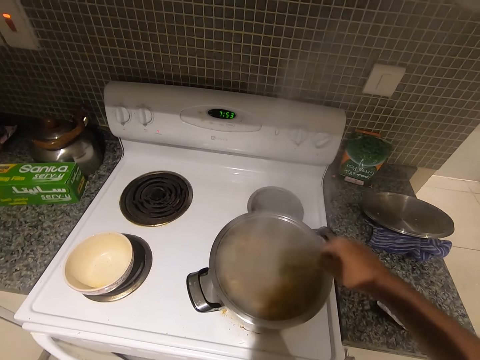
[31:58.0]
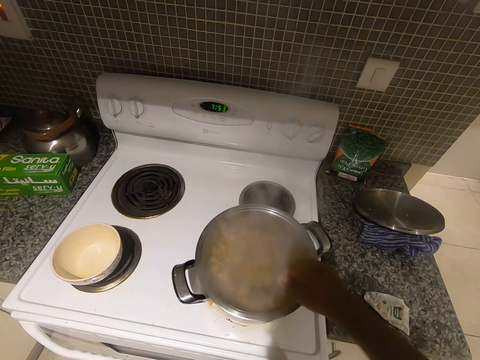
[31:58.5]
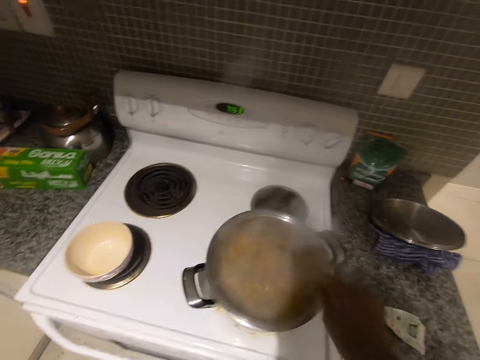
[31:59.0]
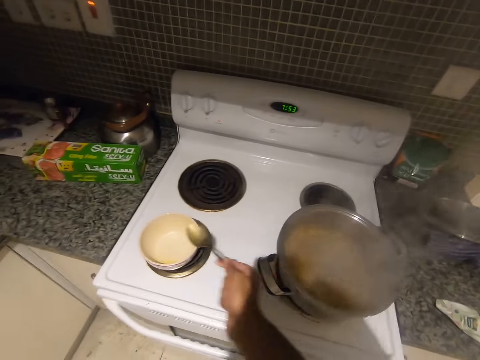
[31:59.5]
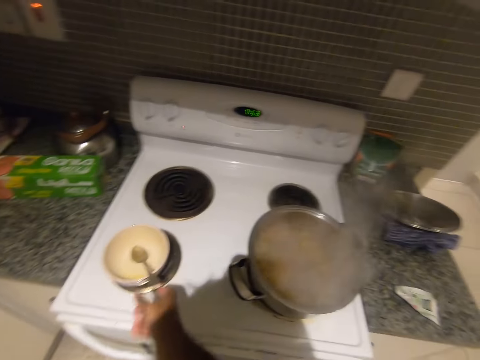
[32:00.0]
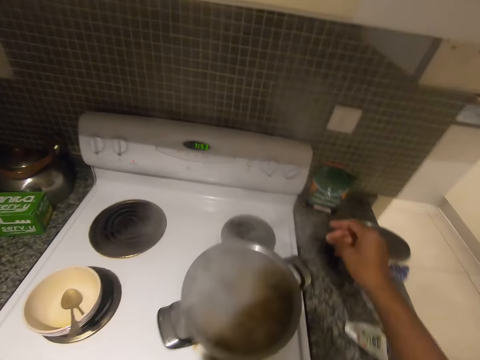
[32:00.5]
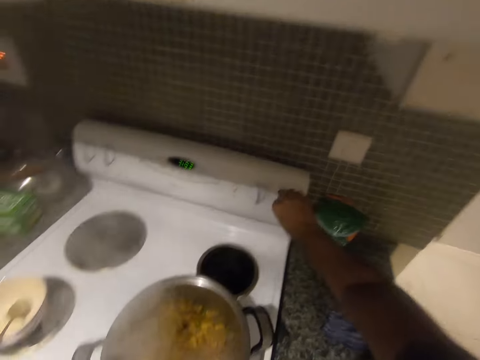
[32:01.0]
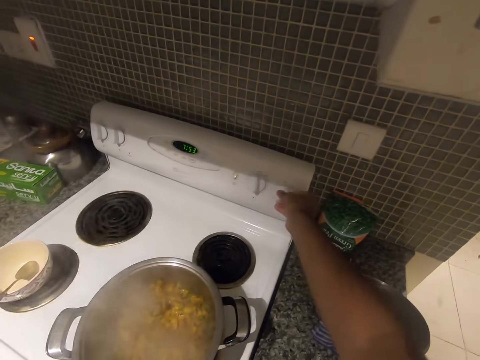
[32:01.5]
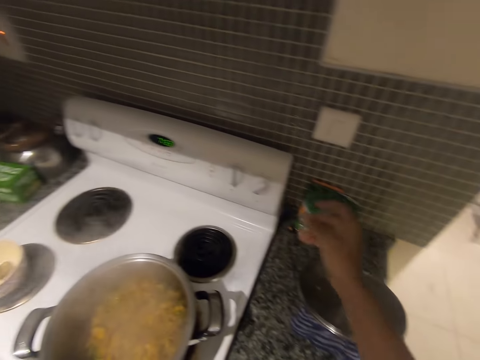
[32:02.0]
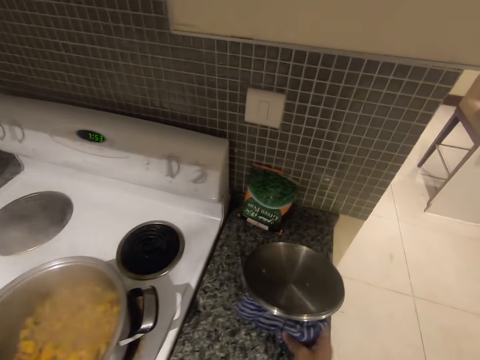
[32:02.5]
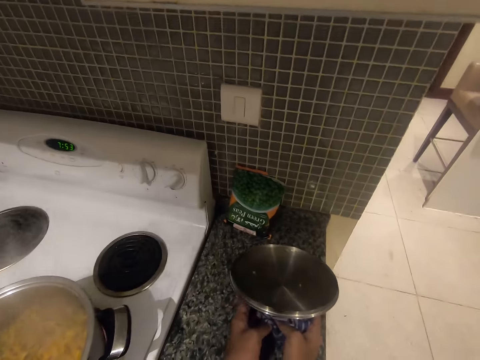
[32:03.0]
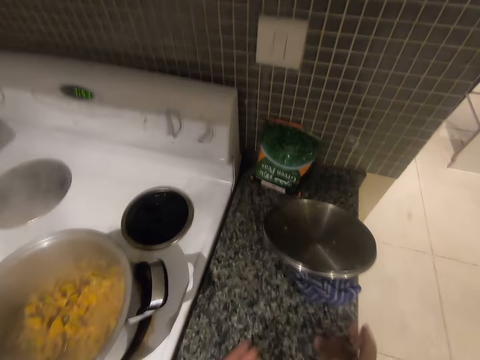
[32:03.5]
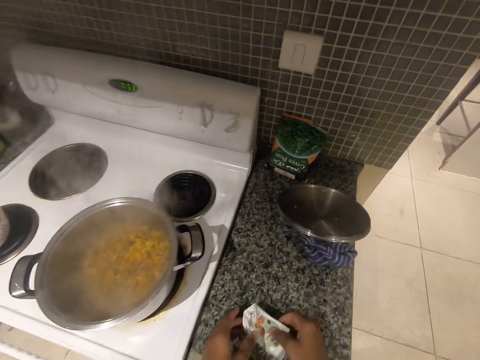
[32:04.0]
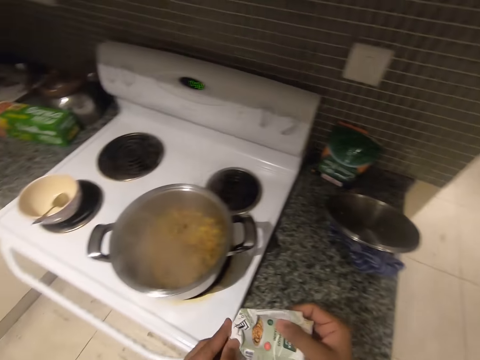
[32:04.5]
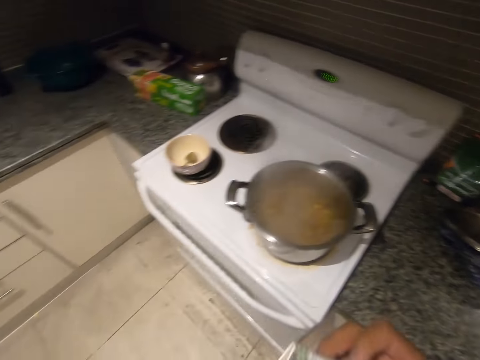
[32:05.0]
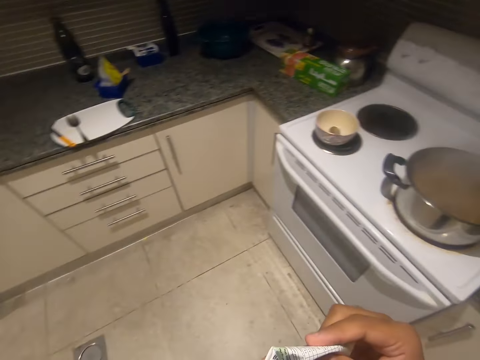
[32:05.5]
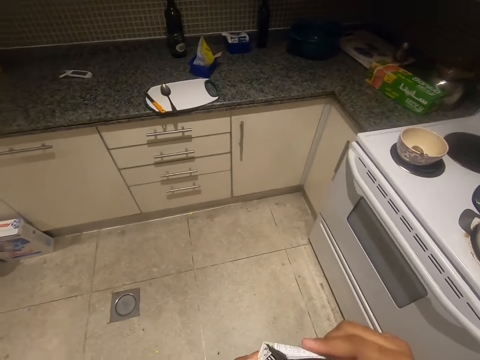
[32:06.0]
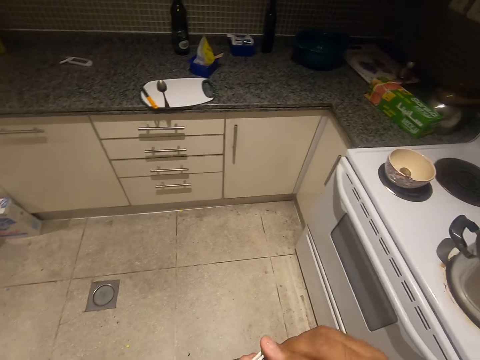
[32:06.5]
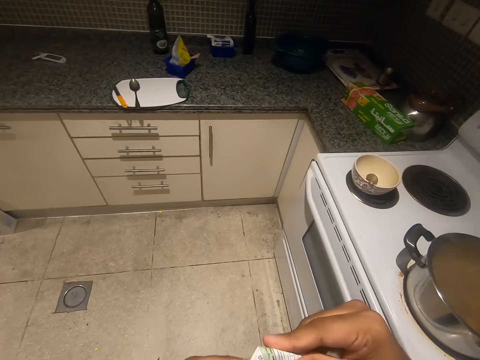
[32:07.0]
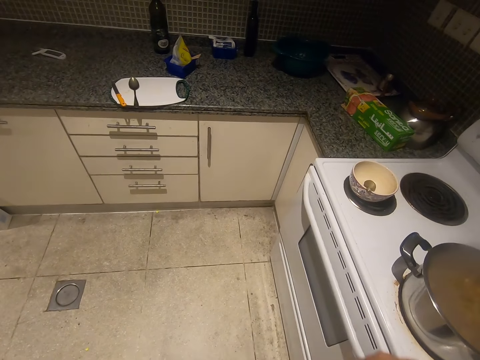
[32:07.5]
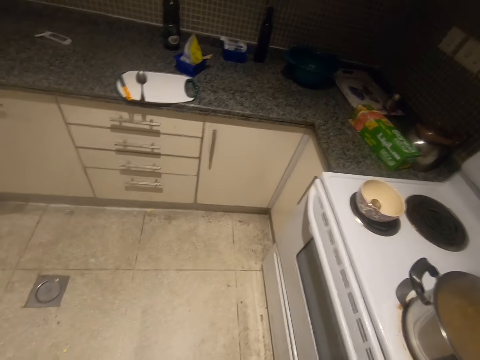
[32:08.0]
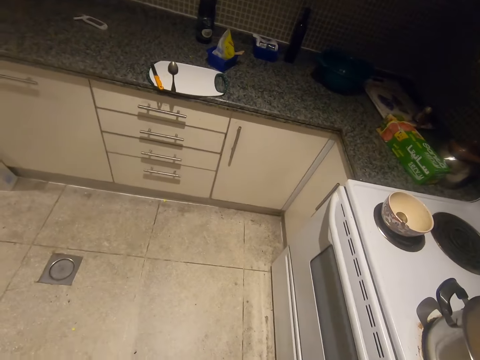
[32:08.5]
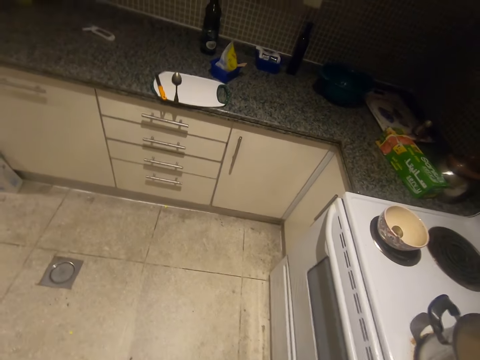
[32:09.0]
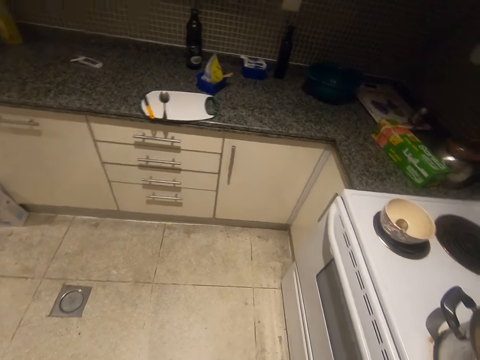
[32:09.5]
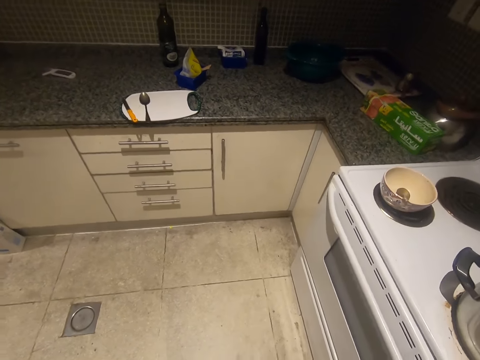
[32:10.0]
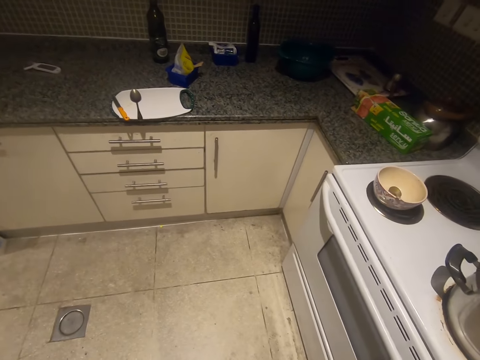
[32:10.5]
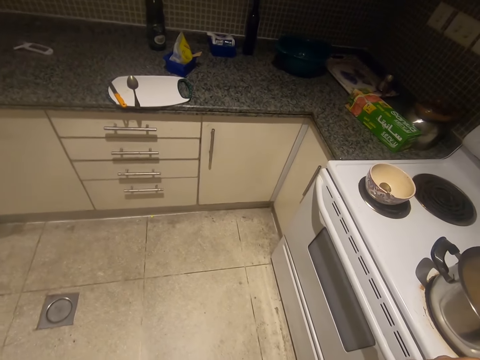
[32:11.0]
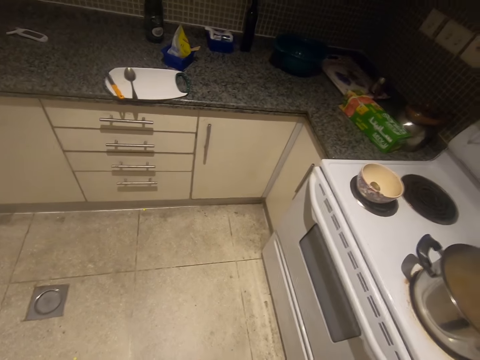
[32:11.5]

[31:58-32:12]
The camera wearer drops the spoon in a plate on the electric stove's burner with his right hand. He increases the heat from the control panel of the electric stove with his right hand. He adjusts the cover of the pot slightly on the kitchen's cabinet. He picks up a sachet of ginger-garlic paste with both hands from the kitchen's cabinet. He opens the ginger-garlic paste with his teeth.

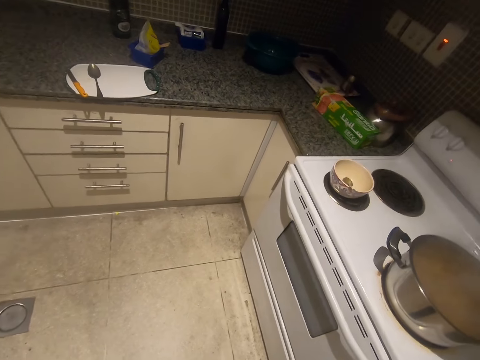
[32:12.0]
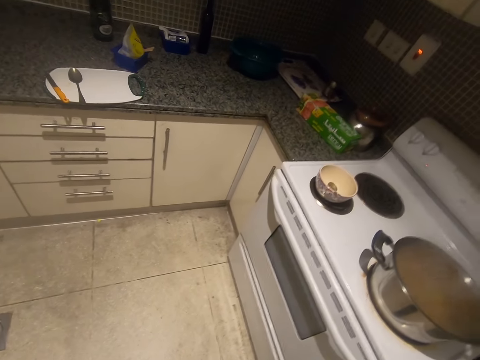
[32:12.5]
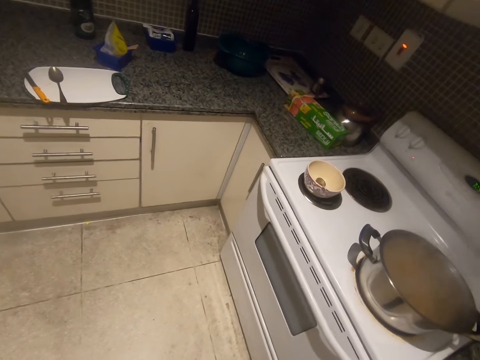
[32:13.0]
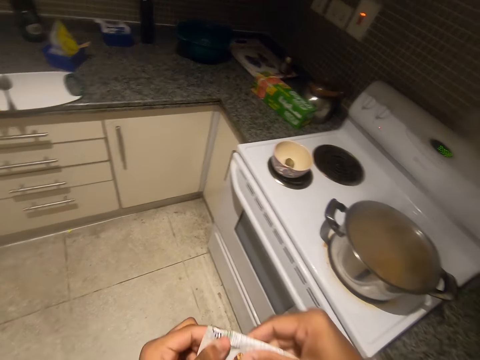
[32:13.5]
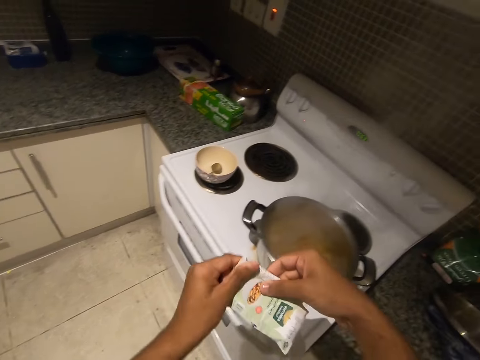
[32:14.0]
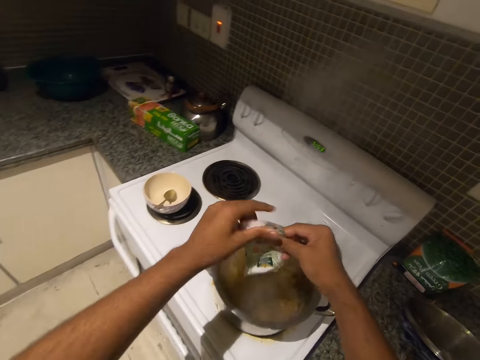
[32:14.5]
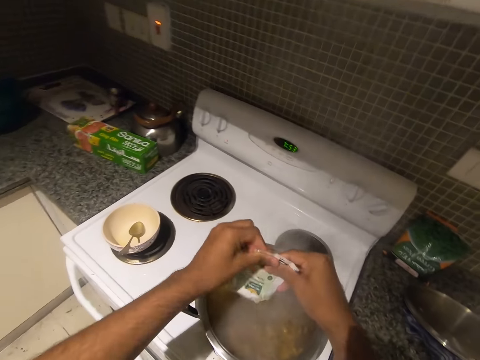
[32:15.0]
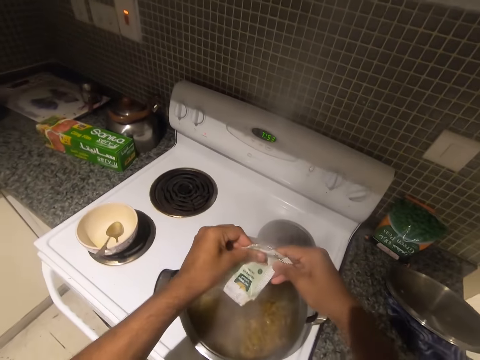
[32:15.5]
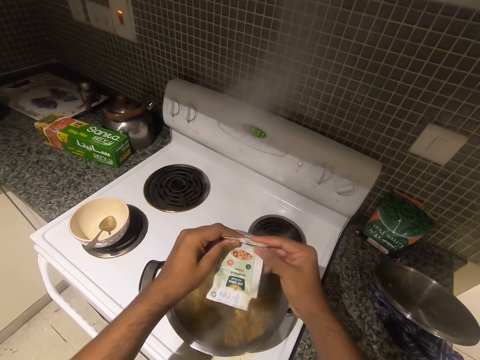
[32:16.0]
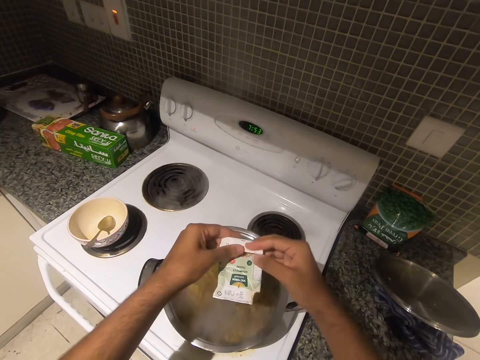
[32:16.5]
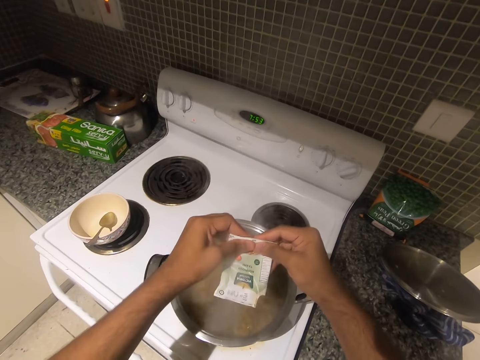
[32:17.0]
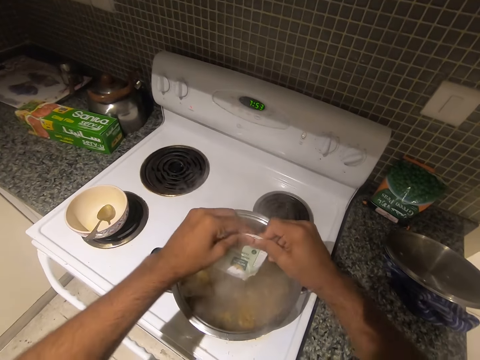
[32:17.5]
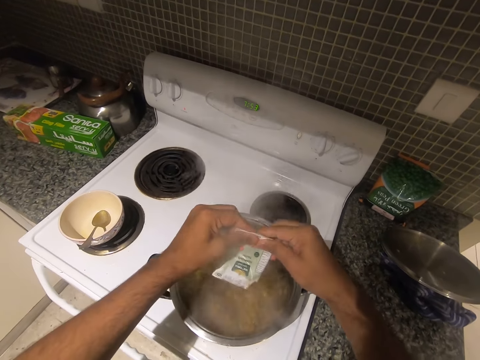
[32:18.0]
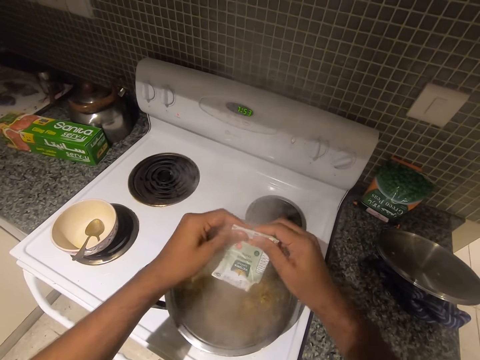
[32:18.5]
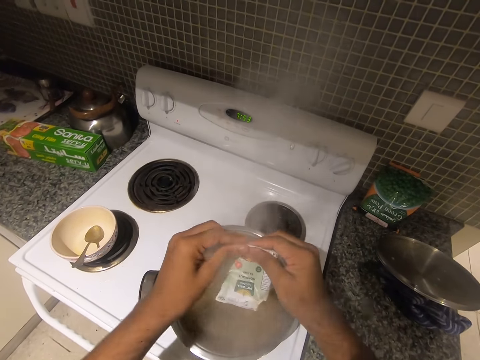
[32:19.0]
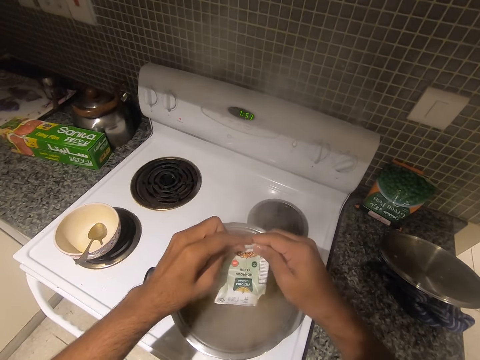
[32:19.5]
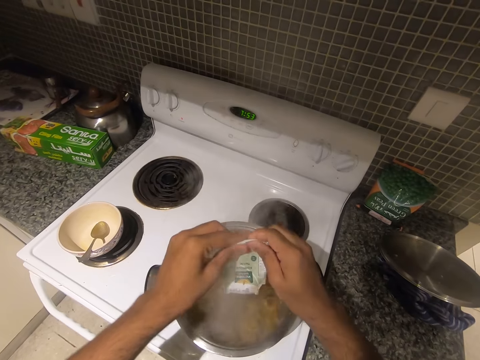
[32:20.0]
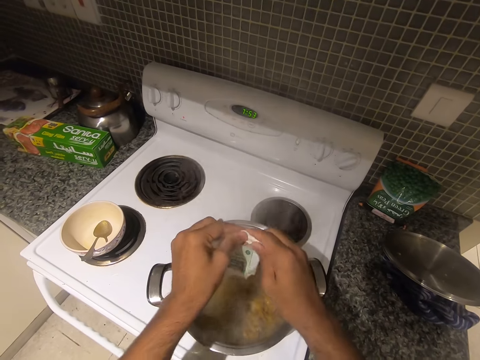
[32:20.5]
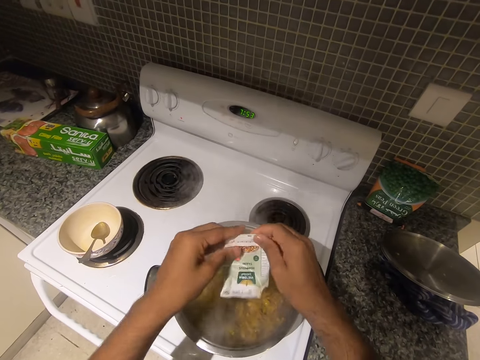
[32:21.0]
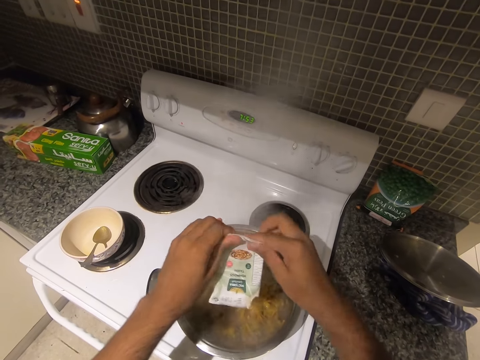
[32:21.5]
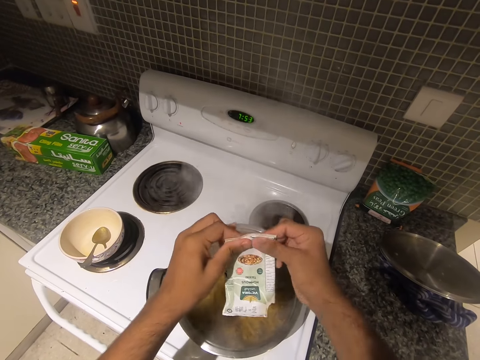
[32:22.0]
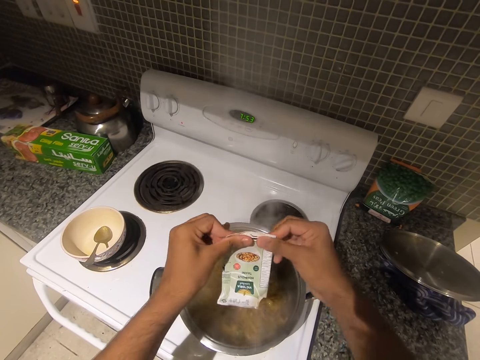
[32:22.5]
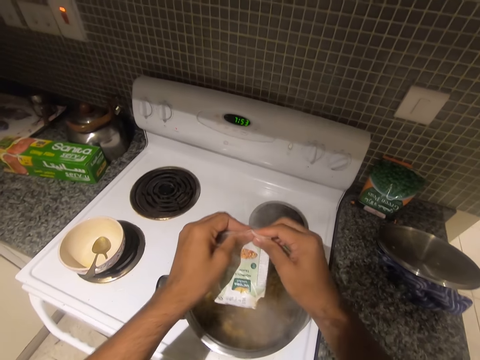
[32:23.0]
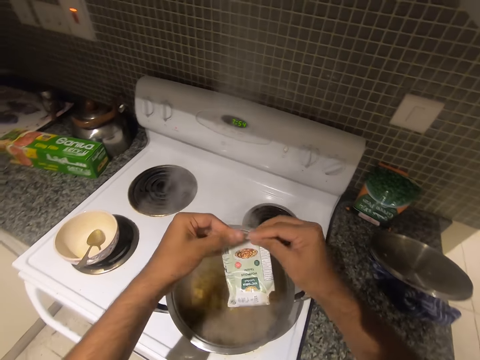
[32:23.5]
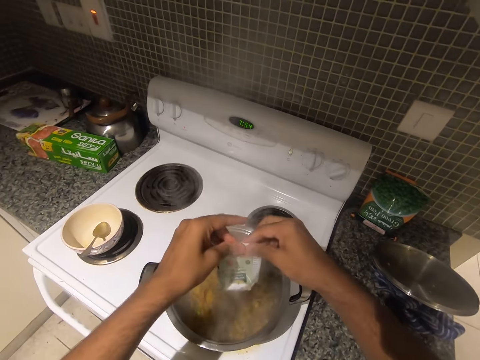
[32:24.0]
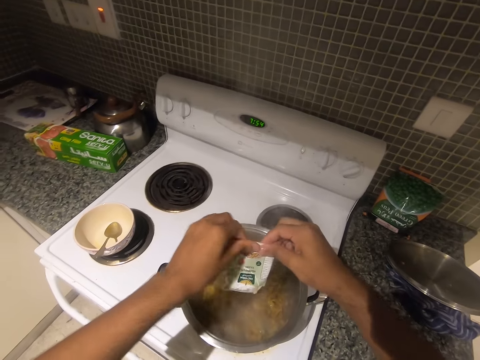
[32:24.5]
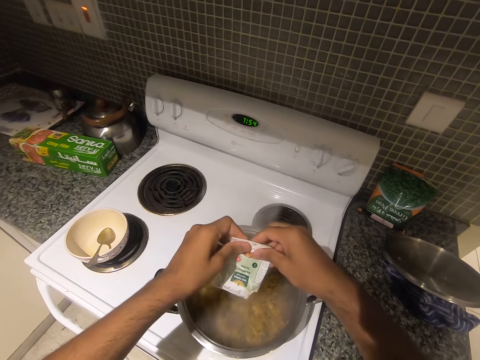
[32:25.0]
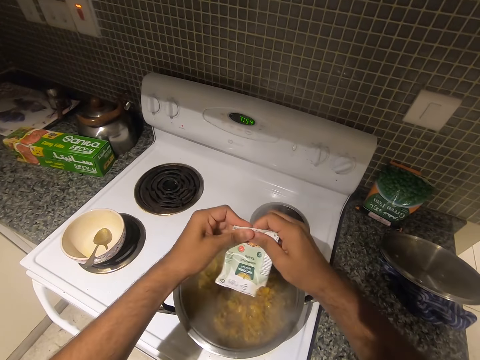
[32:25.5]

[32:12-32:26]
The camera wearer presses all of the ginger-garlic paste into the pot.
